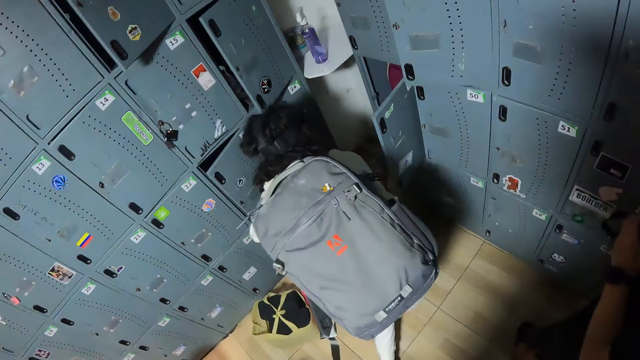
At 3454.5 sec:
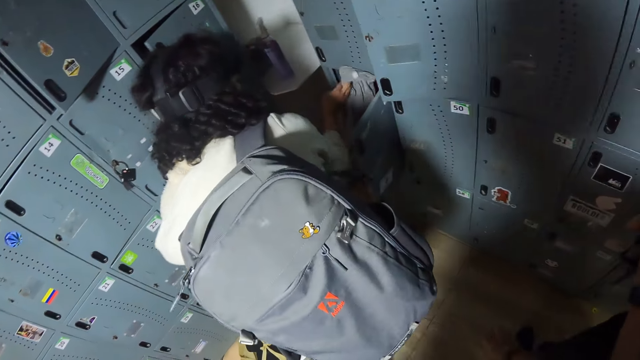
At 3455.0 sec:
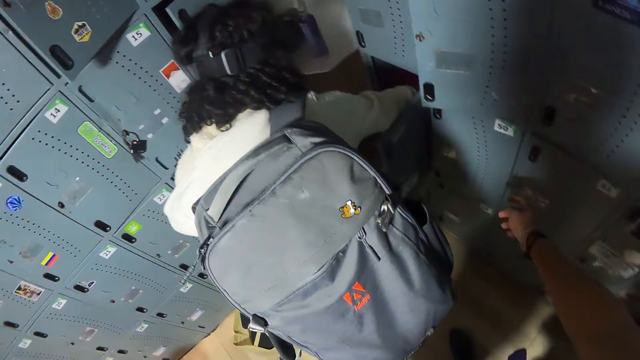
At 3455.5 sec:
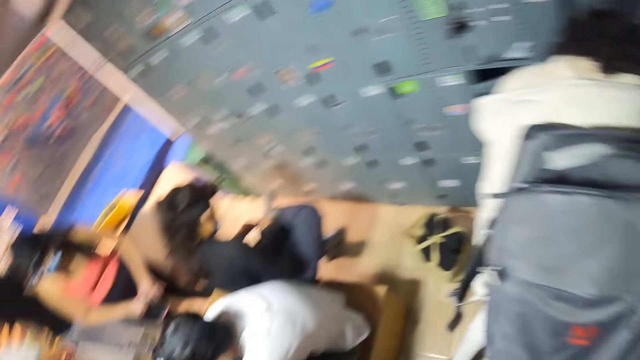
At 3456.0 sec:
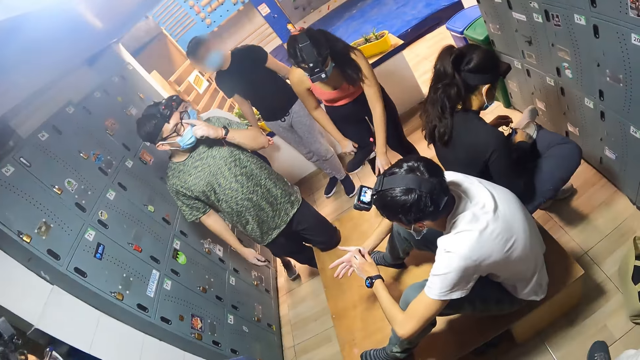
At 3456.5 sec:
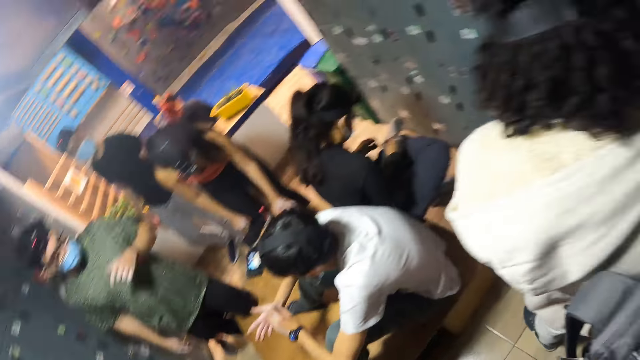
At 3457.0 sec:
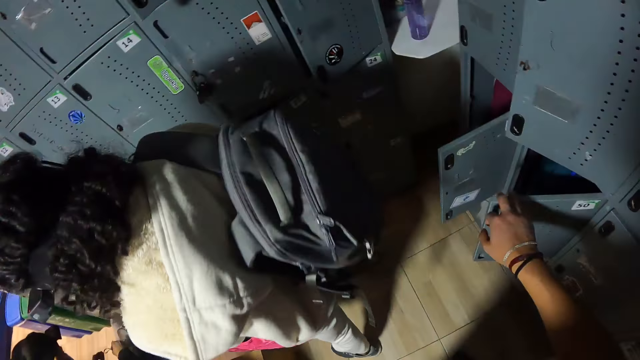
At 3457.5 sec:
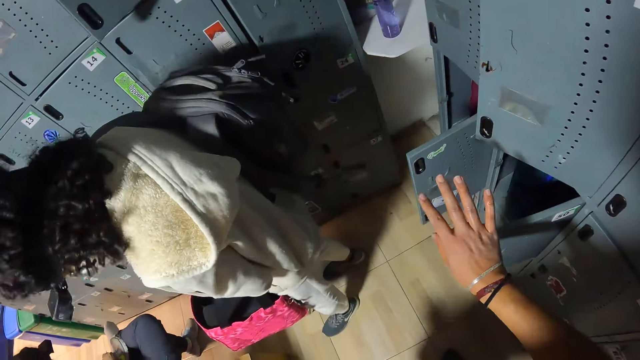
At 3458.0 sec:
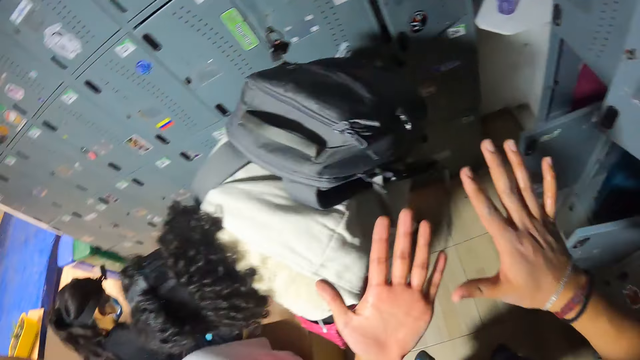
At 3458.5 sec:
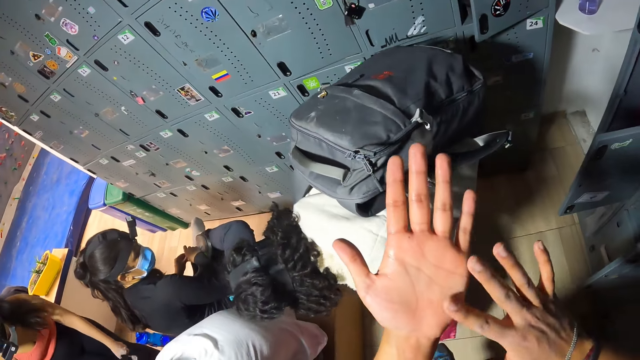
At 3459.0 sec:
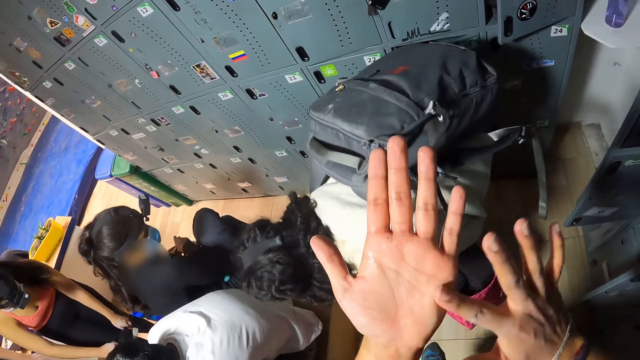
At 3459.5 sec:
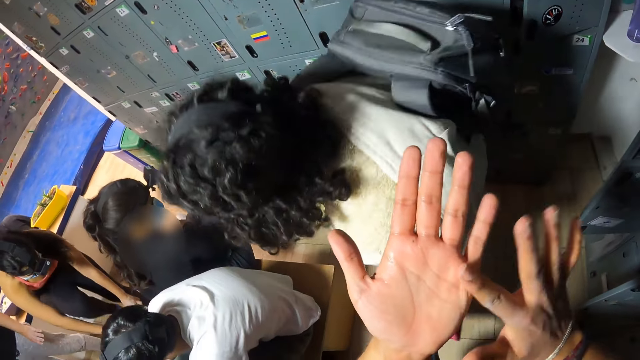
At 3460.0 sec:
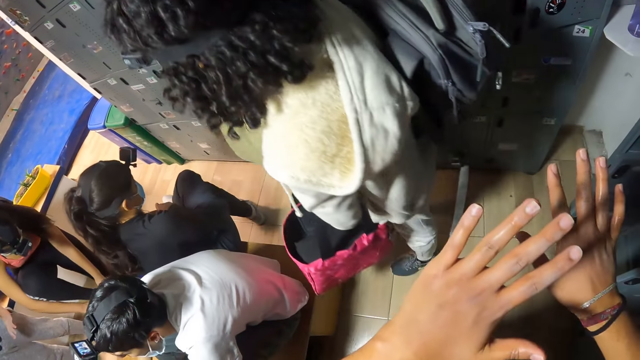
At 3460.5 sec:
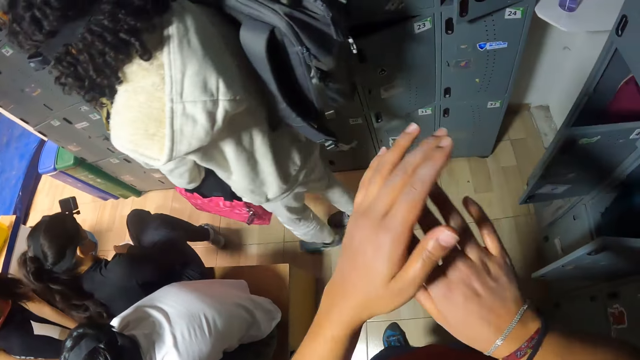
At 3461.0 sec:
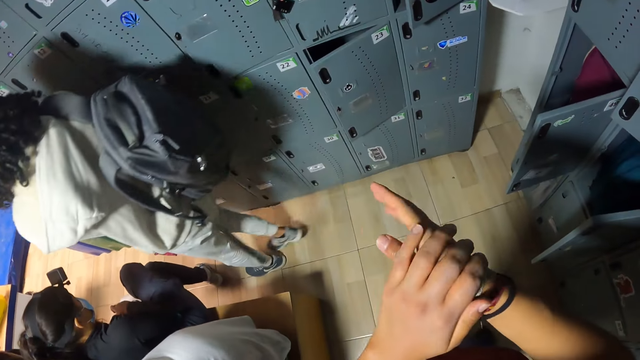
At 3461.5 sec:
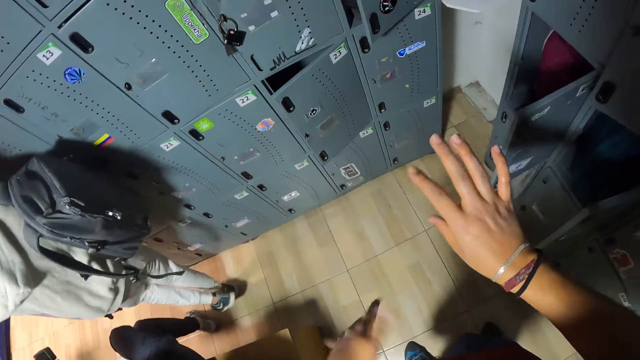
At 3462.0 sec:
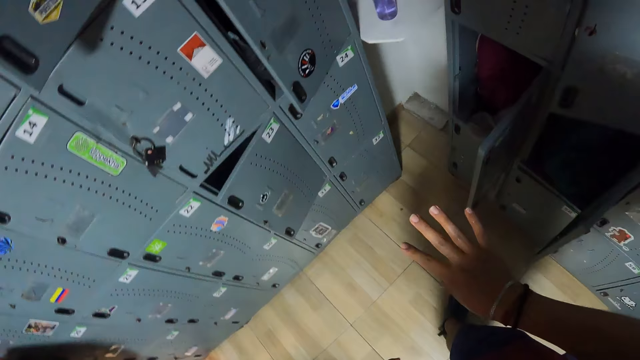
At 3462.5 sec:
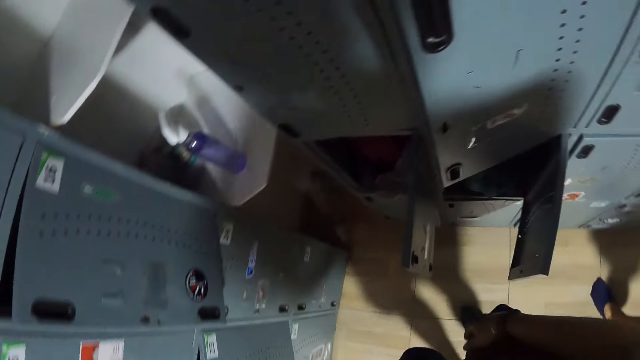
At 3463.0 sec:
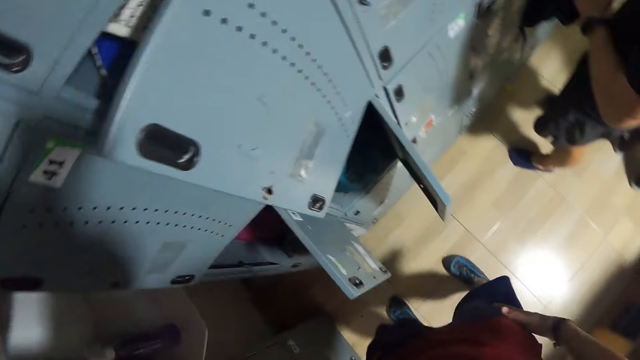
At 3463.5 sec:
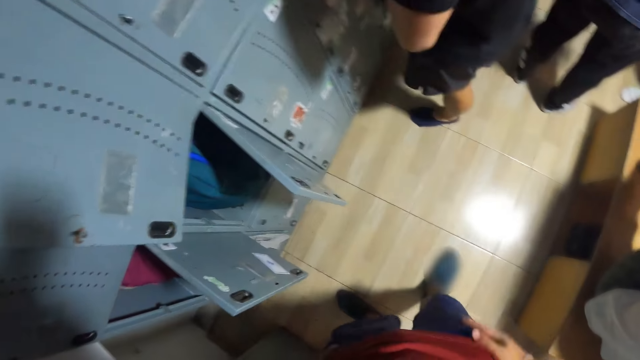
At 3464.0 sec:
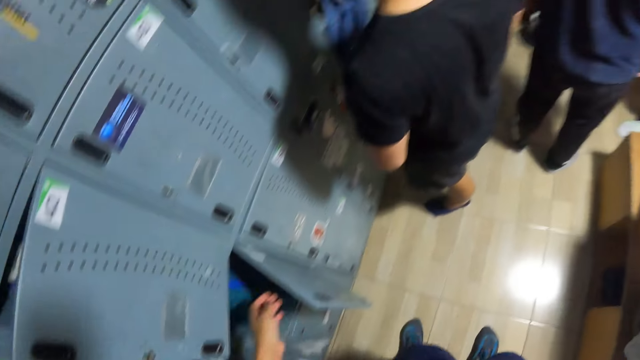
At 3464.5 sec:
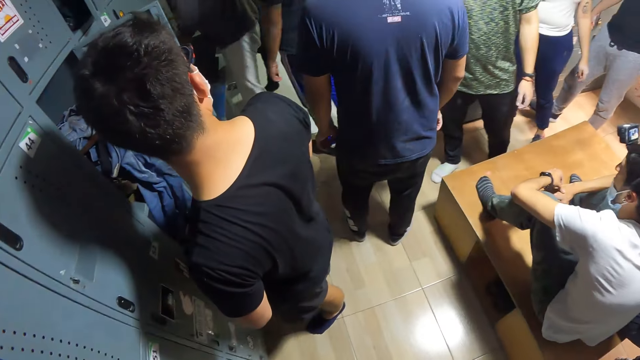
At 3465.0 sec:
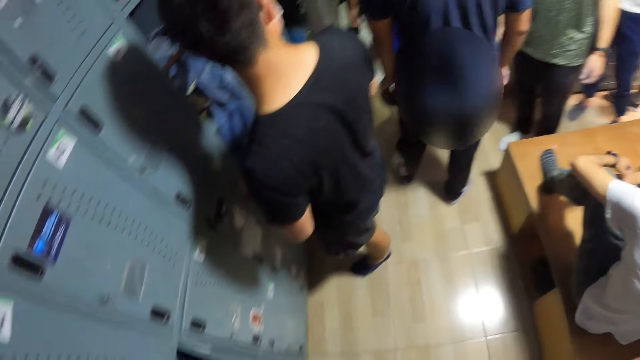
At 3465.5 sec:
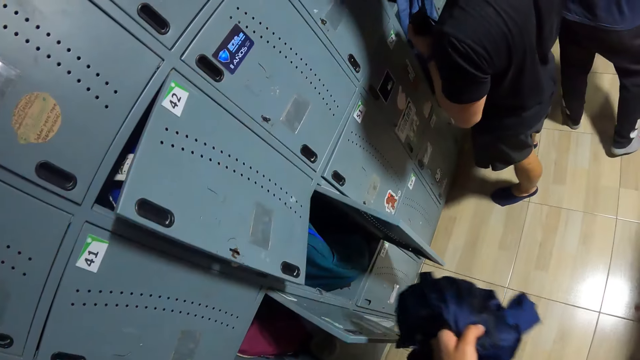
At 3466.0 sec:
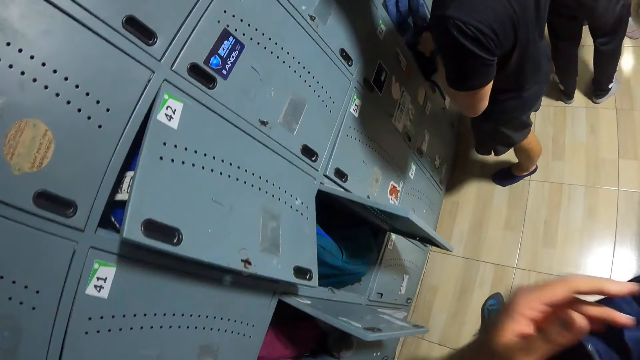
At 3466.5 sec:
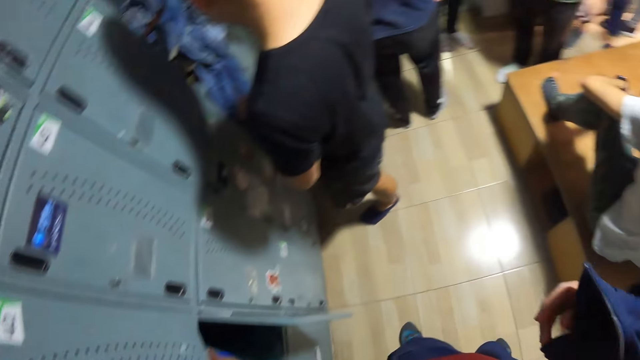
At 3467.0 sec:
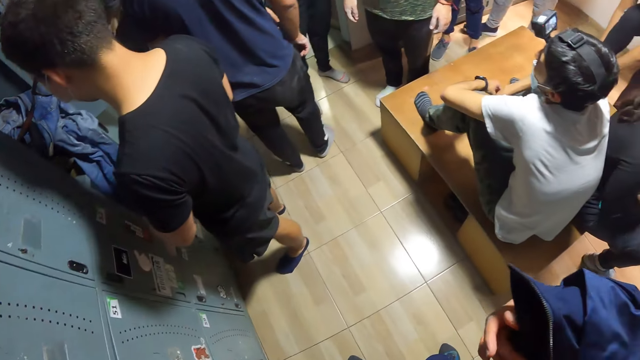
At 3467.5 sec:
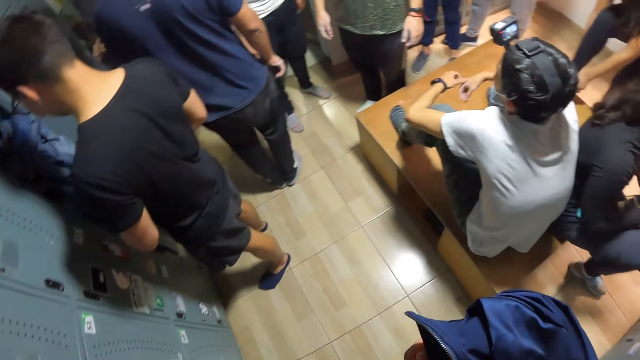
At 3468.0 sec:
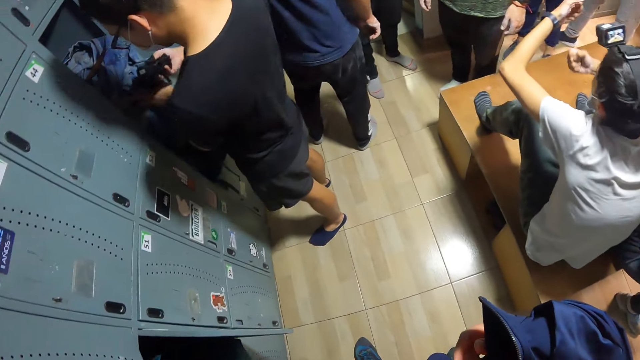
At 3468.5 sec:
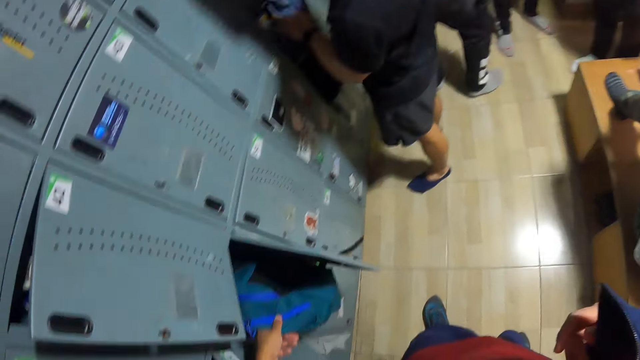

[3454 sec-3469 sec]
The camera wearer moves the right hand. He opens a locker with his right hand. He looks around. He lifts both hands. He wipes the index finger of his right hand against the palm of his left hand. He rubs the palm of his left hand against the back of his right hand. He looks at his hands. He moves the right hand. He makes a step. He looks around. He removes a jacket from the locker with his left hand. He passes the jacket from his left hand to his right hand. He moves the left hand. He removes a bag from the locker with his left hand. He places the jacket on the right hand. He looks around.

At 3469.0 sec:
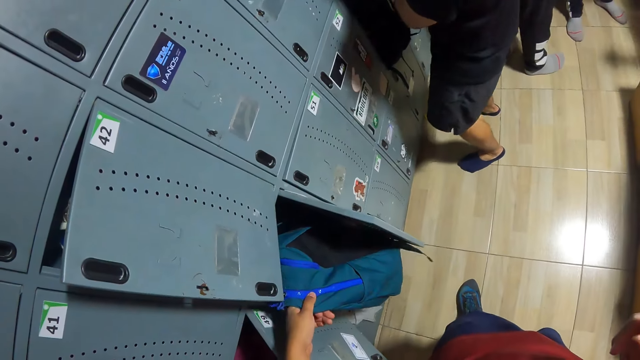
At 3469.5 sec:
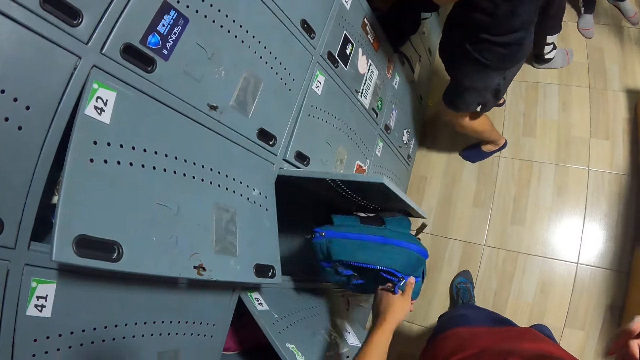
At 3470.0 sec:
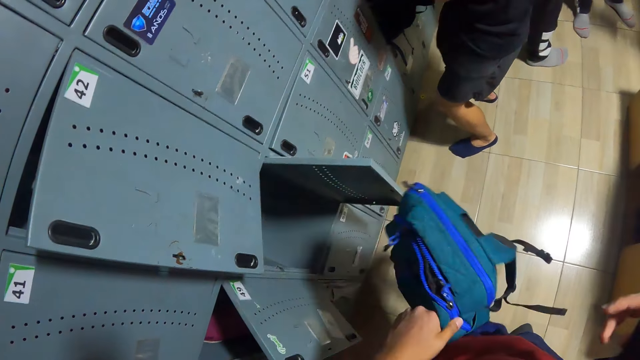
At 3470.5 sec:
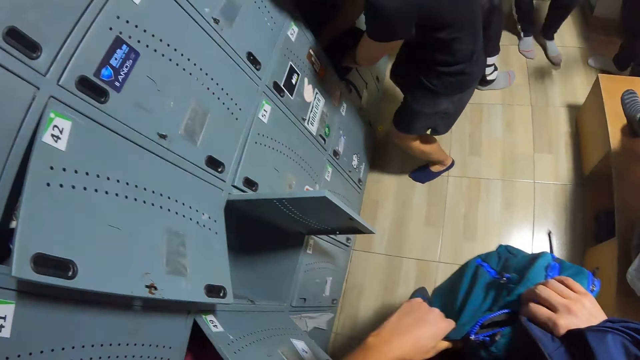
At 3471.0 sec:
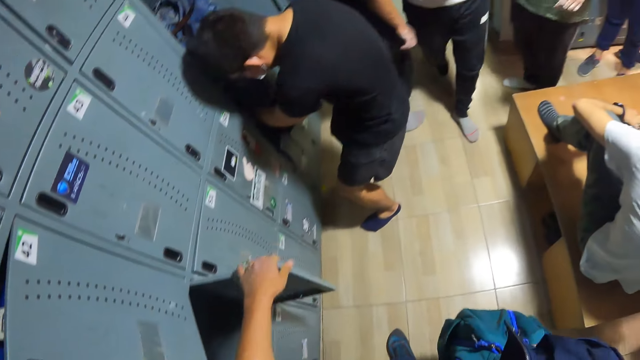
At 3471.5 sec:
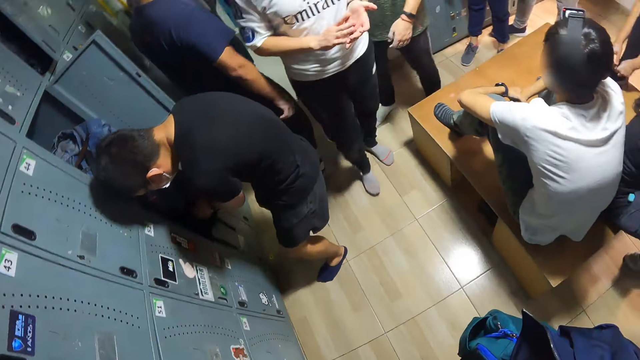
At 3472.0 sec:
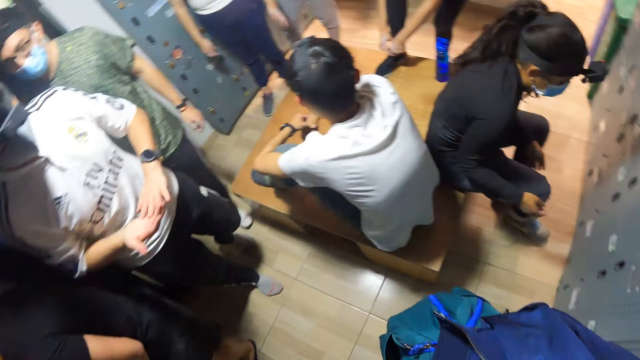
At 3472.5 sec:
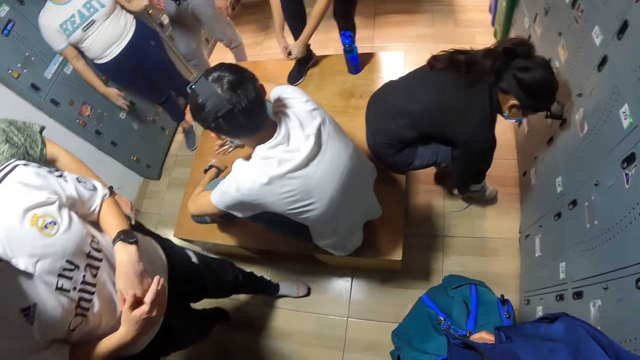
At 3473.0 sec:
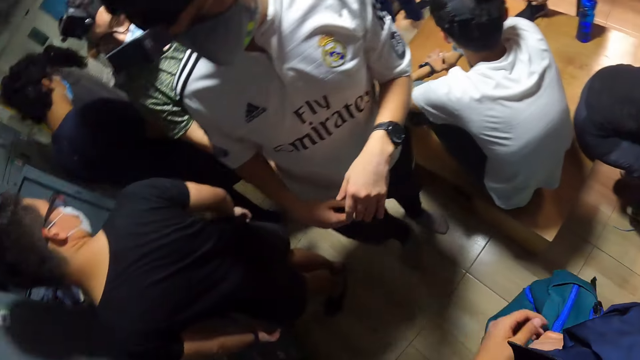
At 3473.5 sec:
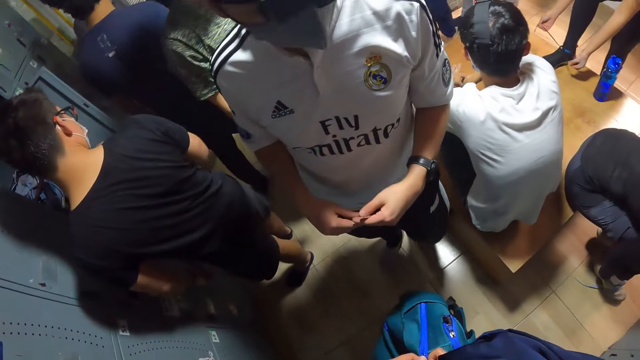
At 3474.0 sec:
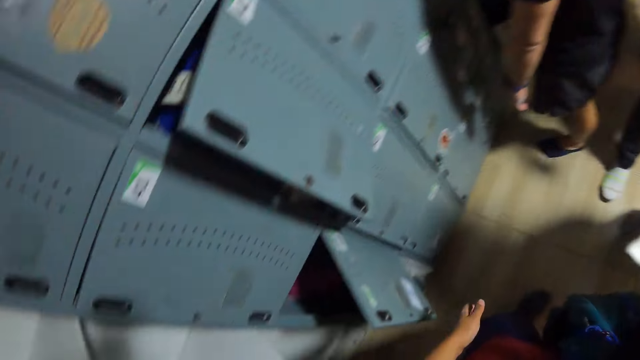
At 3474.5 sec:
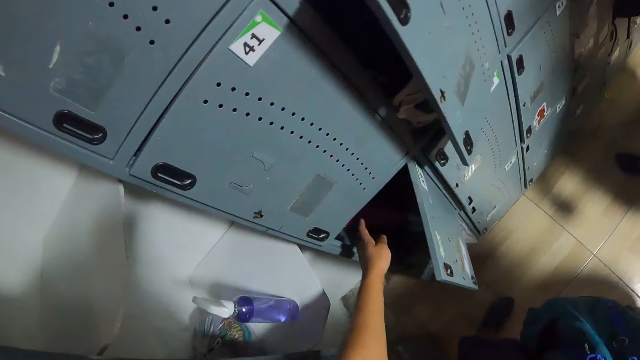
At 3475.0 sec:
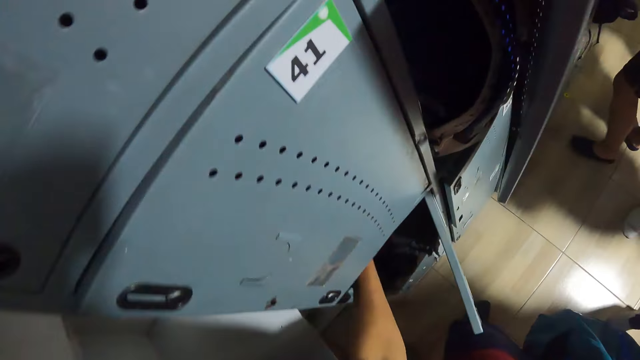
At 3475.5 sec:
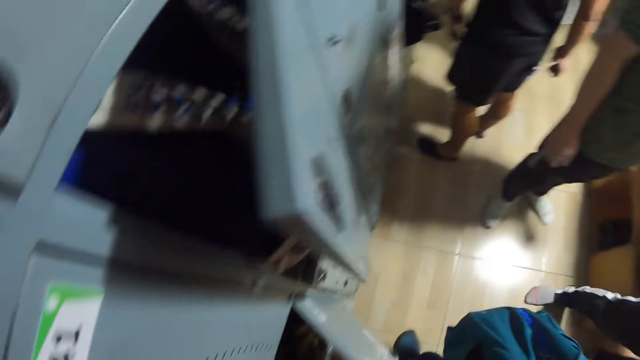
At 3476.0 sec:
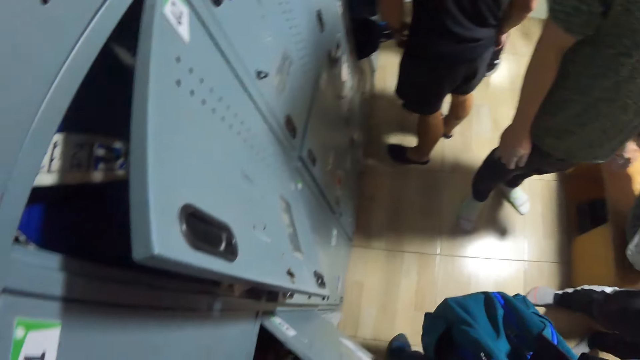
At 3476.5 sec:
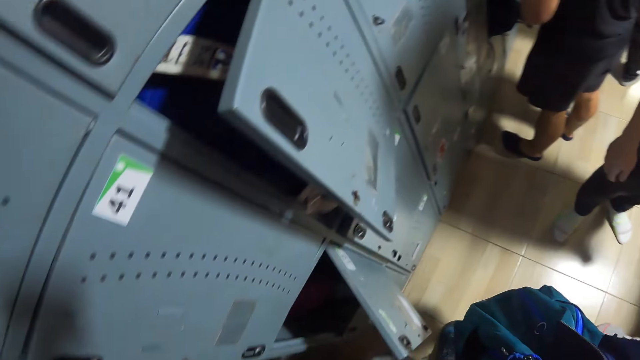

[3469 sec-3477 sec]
The camera wearer lifts the bag from the locker. He passes the bag from his left hand to his right hand. He closes the locker with his left hand. He looks around. He moves the left hand. He picks up a cloth from the locker.
